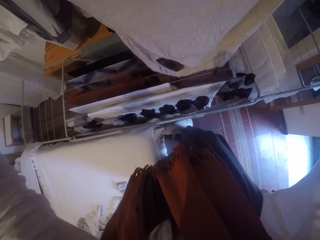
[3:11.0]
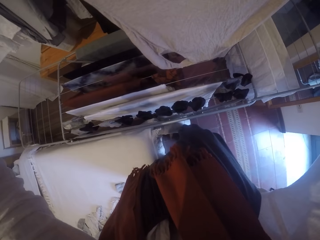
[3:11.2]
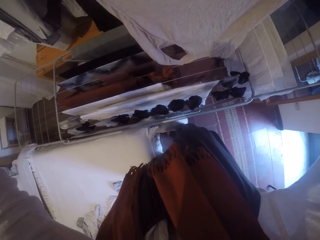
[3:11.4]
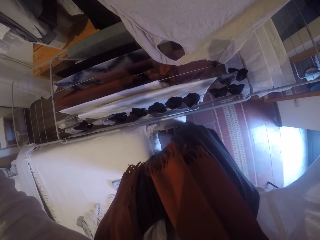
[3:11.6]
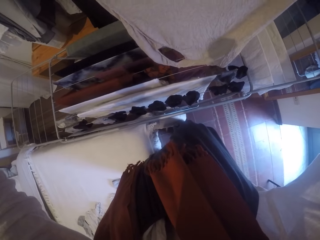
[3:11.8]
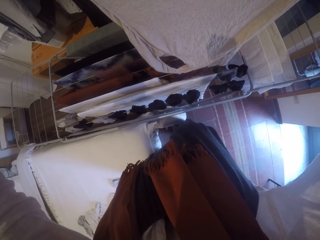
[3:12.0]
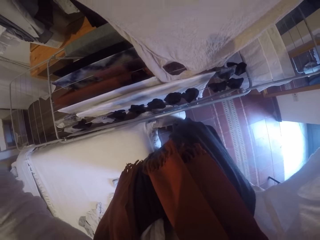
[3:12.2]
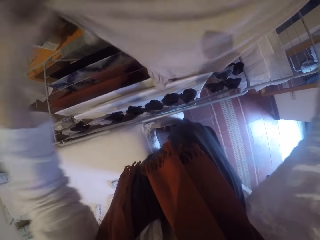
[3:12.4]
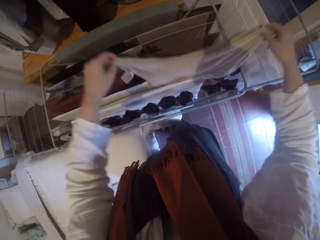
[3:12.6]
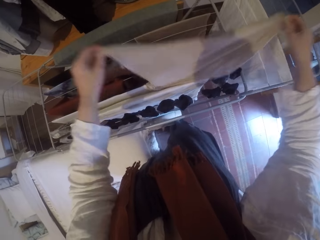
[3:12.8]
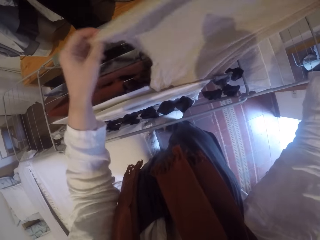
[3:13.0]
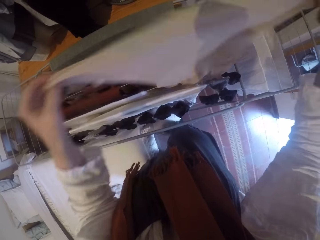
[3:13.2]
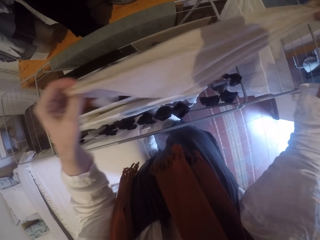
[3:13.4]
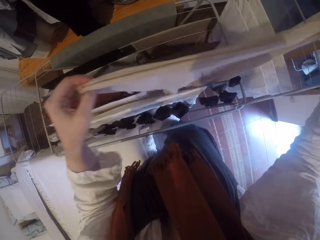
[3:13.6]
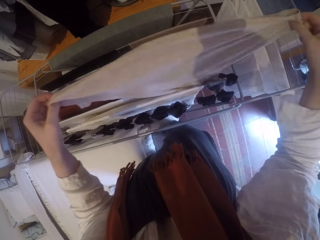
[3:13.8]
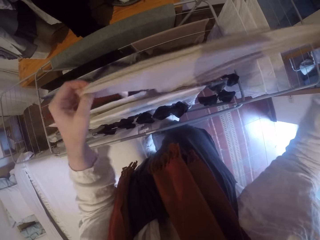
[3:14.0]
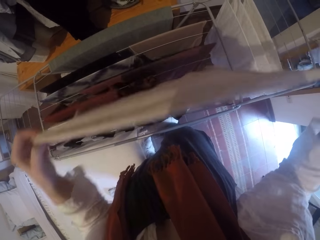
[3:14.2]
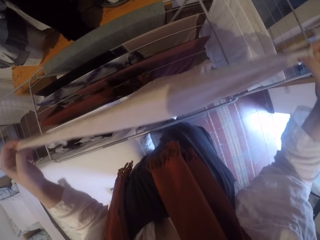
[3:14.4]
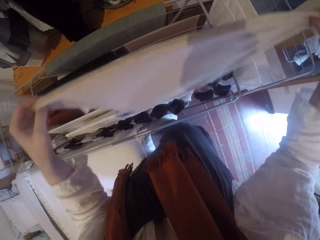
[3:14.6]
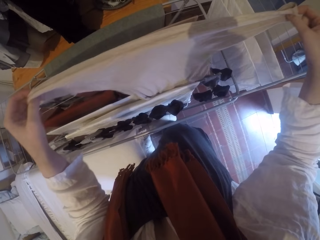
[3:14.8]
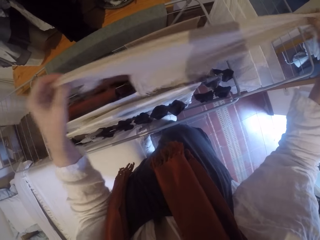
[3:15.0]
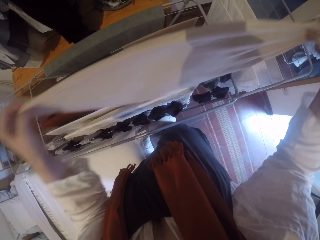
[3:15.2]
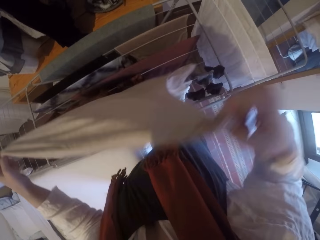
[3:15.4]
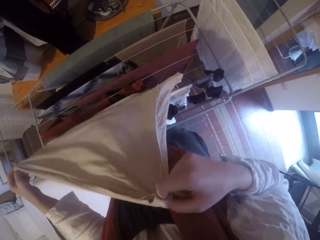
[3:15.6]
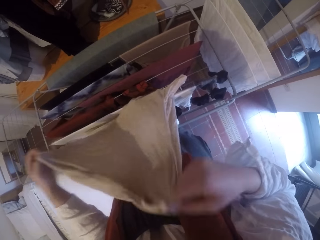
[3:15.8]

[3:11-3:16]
The camera wearer hangs the cloth. They spread the cloth on the clothes drying rack.

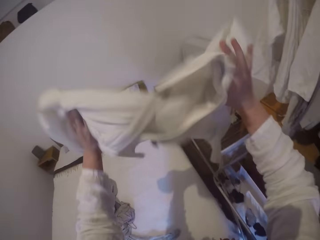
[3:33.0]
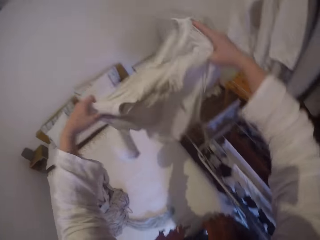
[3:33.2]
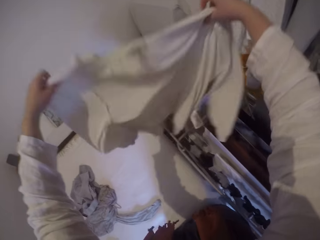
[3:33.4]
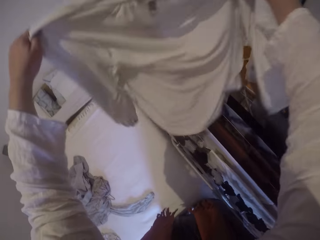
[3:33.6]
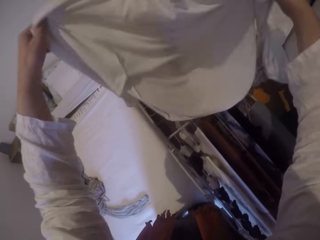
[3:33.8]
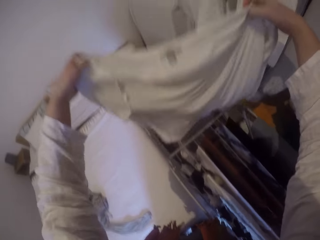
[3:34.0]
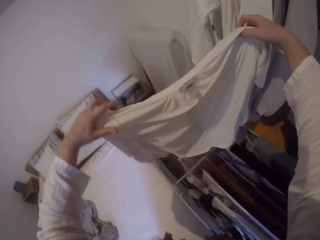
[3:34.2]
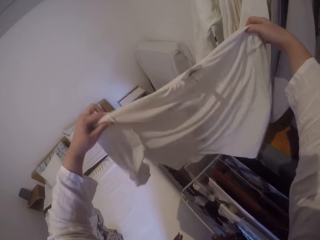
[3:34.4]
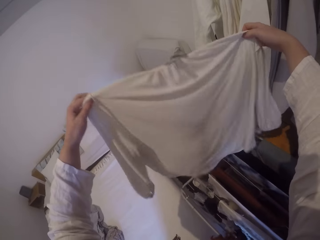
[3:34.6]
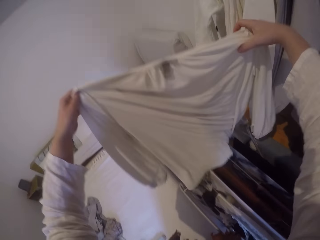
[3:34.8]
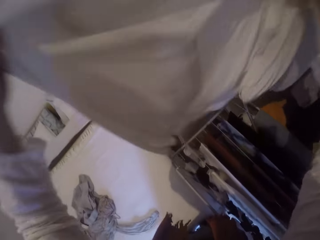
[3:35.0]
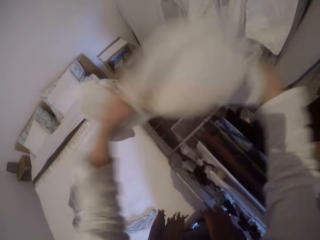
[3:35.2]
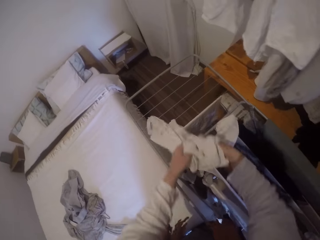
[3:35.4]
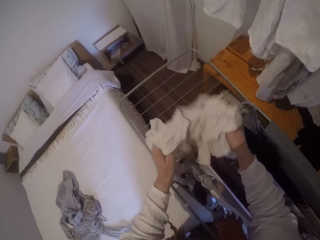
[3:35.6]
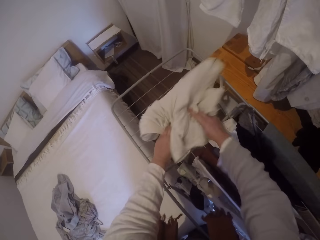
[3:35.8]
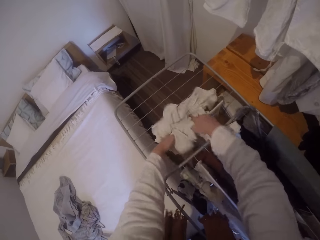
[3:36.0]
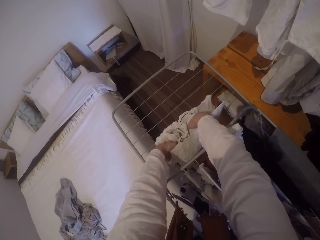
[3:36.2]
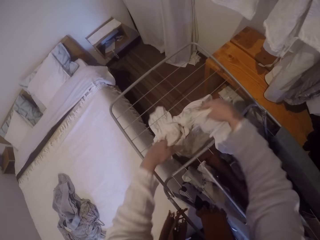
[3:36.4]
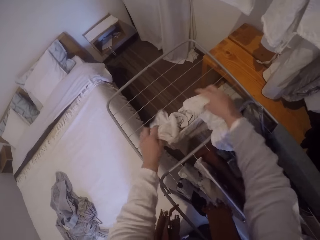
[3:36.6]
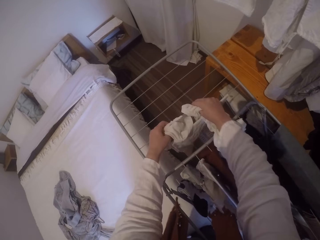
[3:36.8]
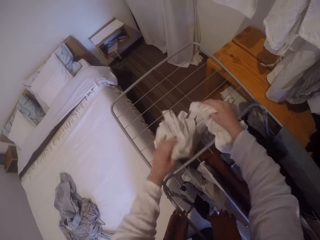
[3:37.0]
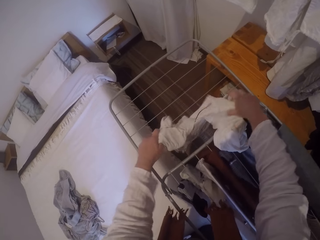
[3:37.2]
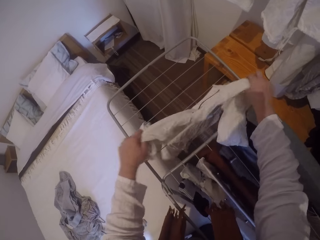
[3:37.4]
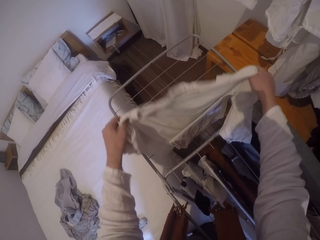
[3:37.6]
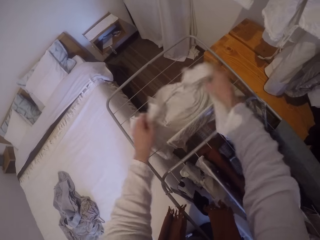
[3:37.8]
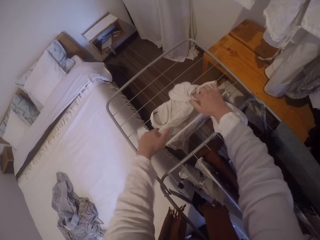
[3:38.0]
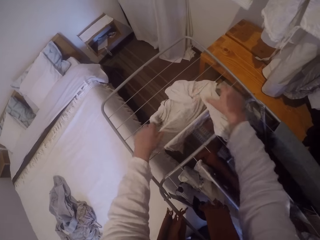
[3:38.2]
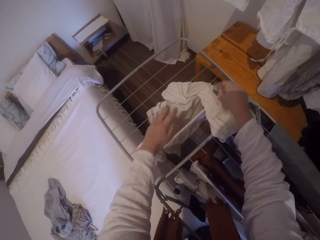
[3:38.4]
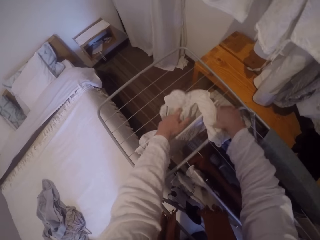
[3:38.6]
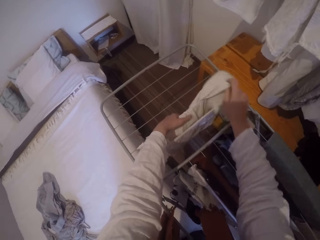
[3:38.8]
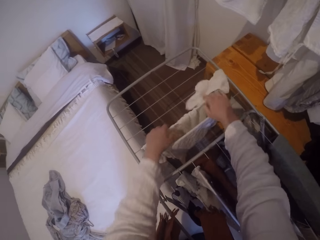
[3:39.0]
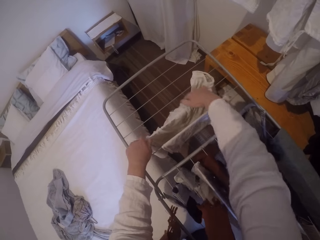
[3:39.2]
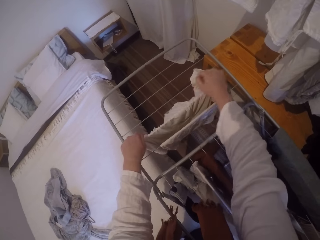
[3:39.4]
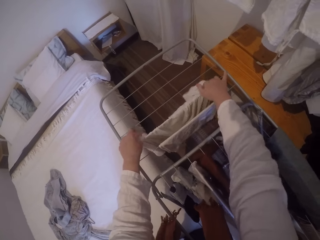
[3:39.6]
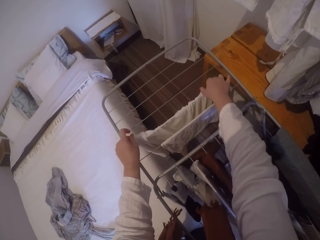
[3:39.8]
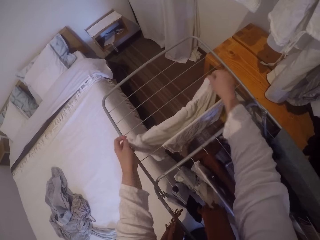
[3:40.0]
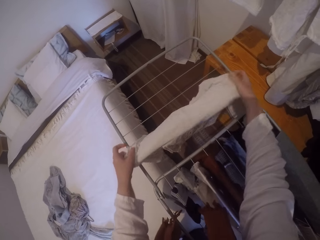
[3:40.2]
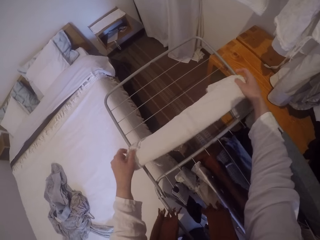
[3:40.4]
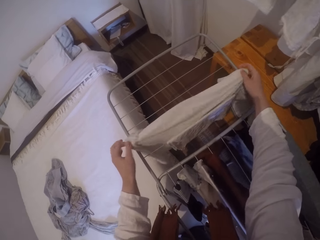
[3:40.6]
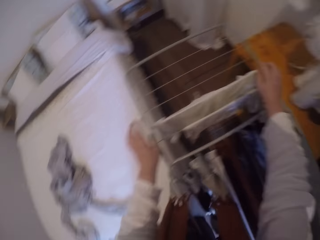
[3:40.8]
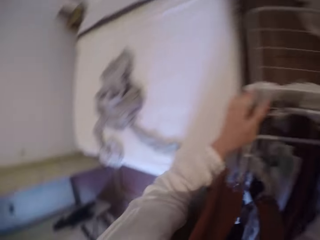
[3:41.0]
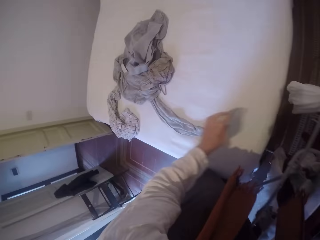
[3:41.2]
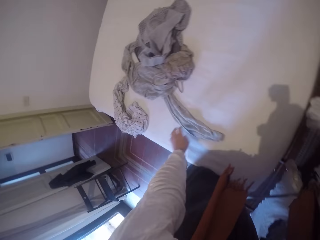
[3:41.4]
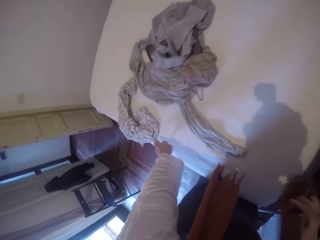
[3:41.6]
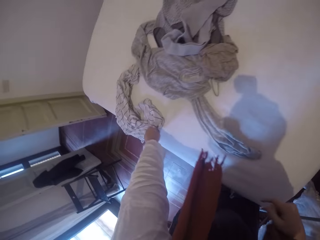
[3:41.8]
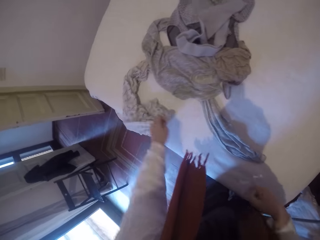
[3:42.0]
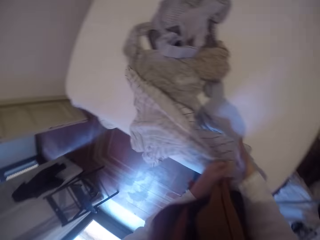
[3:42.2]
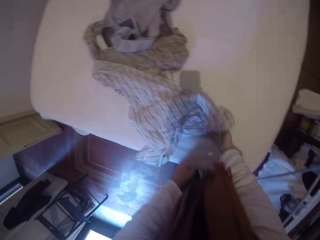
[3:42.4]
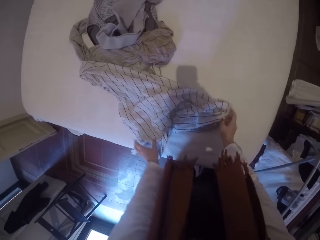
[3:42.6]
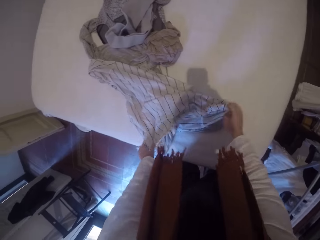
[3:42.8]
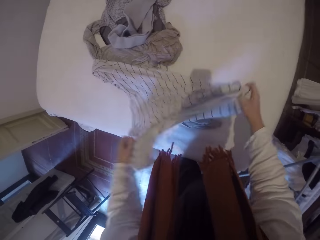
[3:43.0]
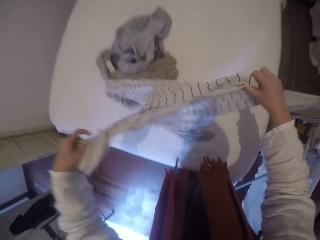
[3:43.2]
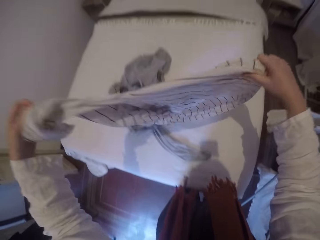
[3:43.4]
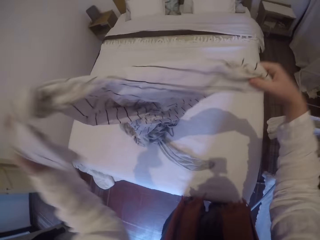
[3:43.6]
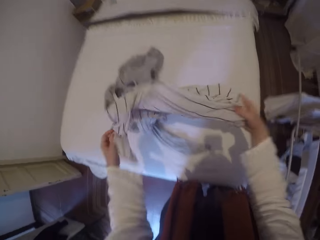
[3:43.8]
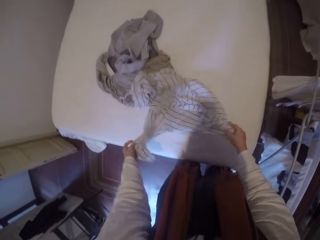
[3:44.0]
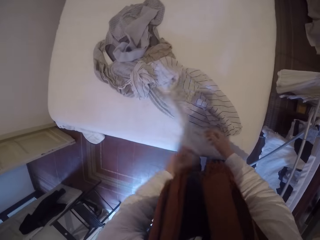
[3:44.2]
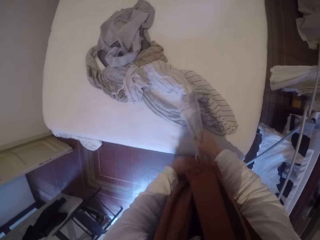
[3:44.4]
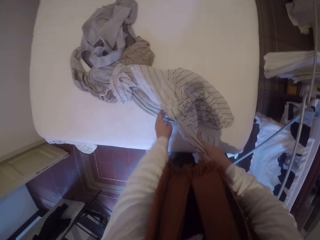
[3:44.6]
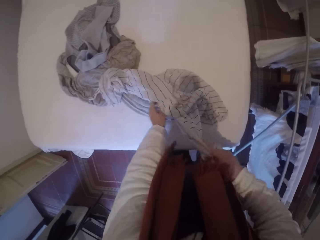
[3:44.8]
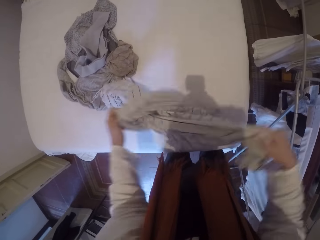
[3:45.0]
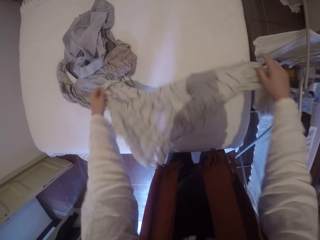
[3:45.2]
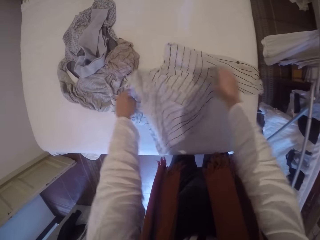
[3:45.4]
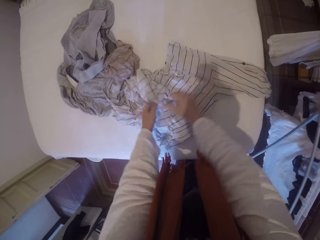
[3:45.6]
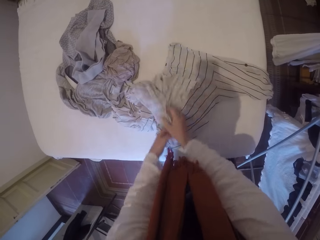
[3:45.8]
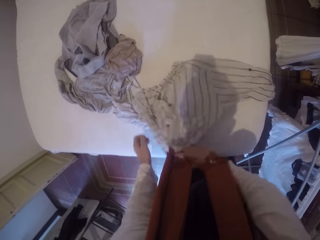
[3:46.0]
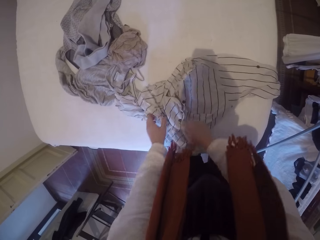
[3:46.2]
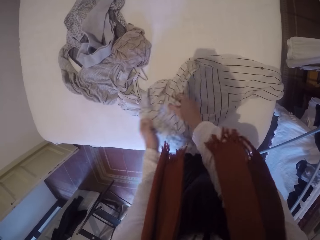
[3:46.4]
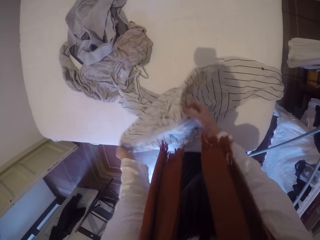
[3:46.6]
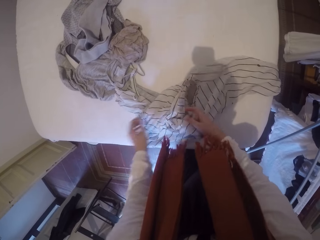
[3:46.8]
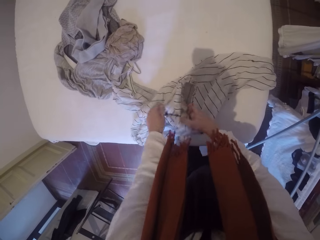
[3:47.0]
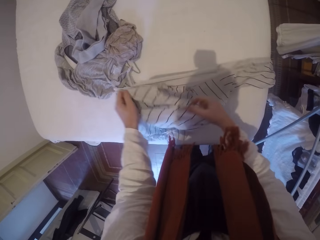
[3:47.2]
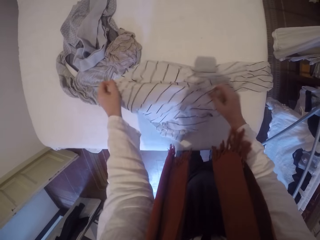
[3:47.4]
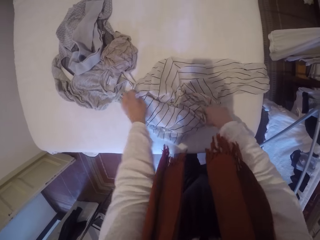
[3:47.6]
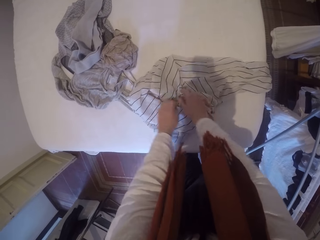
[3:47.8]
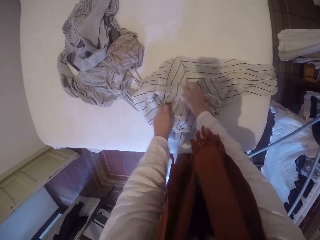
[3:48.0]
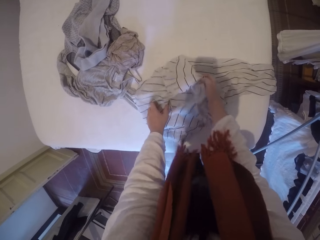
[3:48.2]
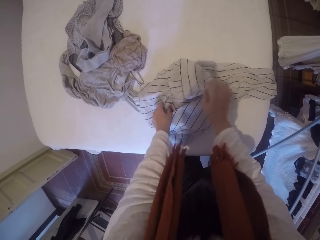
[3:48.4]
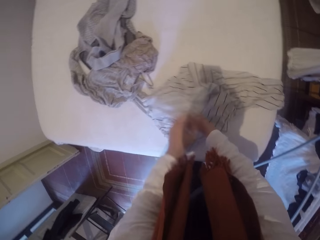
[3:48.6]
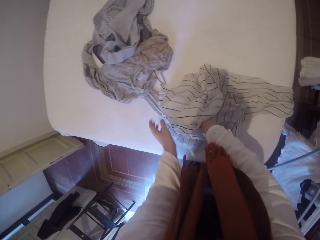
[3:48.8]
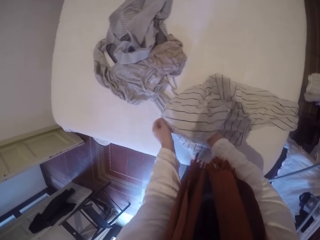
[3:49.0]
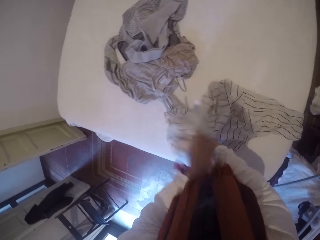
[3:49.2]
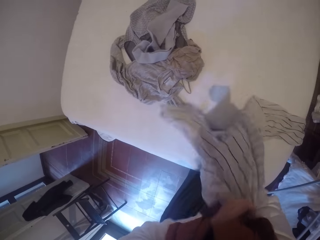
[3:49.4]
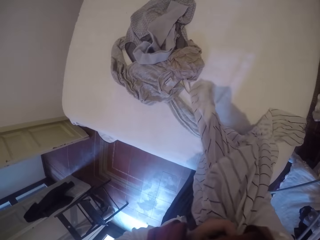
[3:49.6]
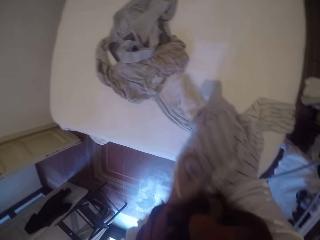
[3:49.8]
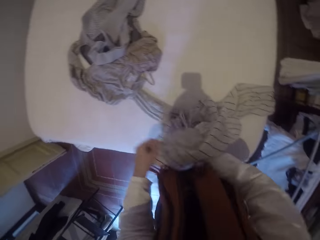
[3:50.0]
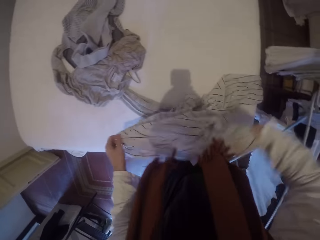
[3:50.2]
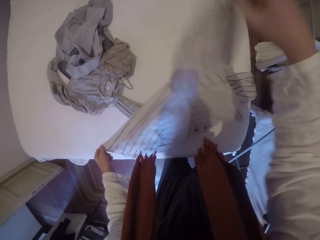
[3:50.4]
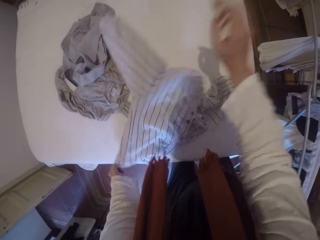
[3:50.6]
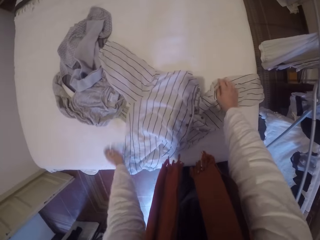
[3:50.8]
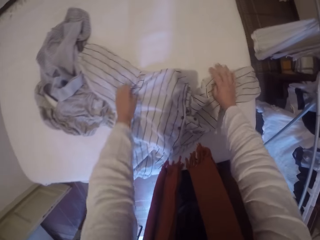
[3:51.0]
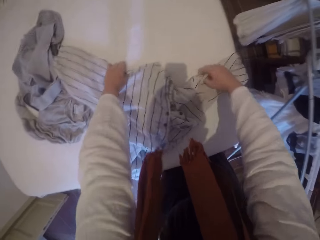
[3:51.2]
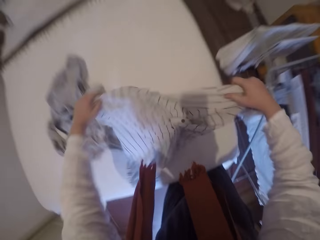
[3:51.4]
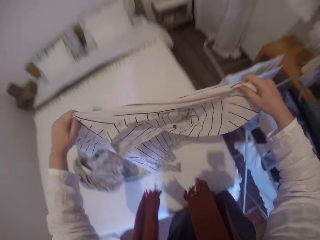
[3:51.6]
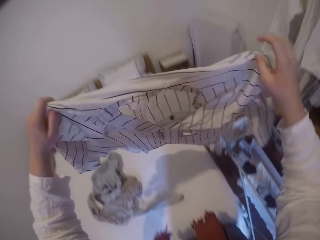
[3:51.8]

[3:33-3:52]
The camera wearer adjusts the cloth with her hands. She hangs the cloth. She spreads the cloth on the clothes drying rack. She picks up a cloth from the bed. She spreads out the cloth with her hands. She turns out the cloth on the bed.
